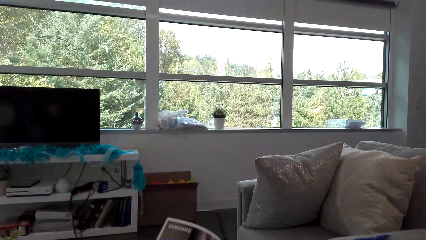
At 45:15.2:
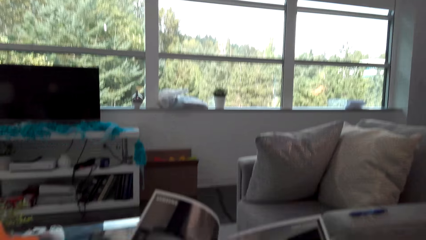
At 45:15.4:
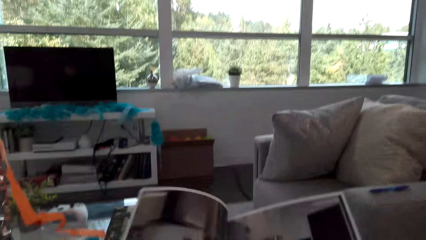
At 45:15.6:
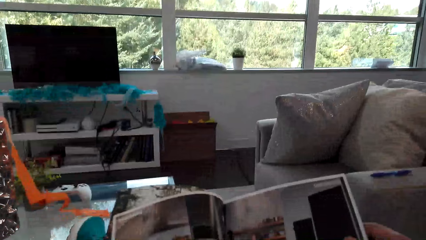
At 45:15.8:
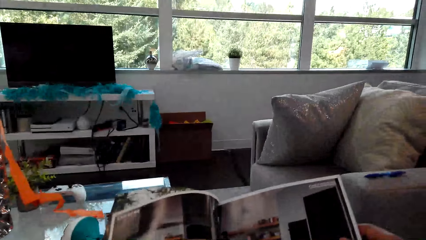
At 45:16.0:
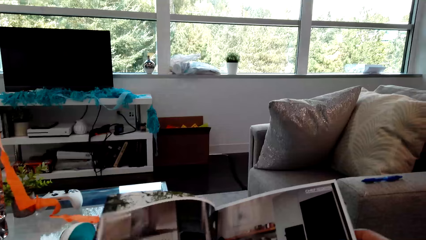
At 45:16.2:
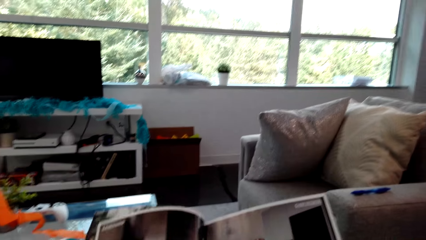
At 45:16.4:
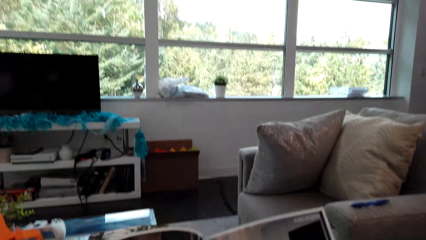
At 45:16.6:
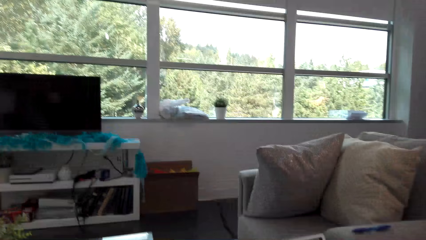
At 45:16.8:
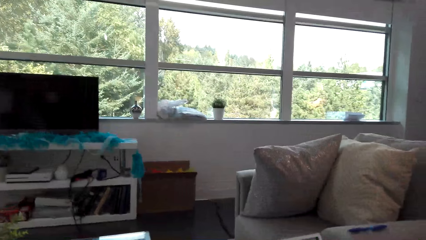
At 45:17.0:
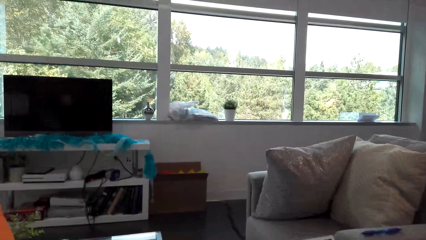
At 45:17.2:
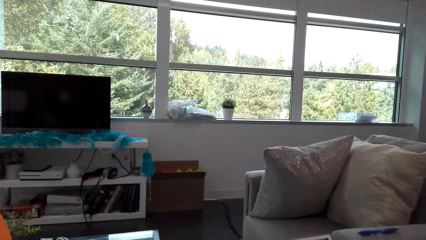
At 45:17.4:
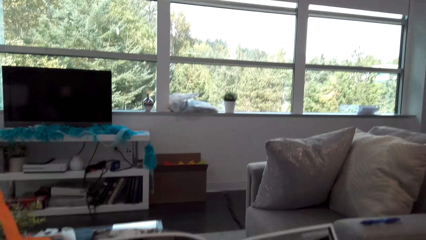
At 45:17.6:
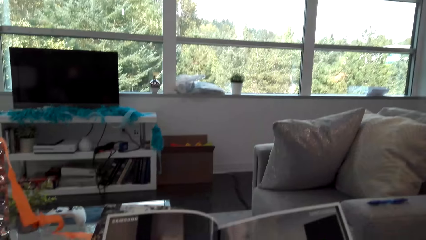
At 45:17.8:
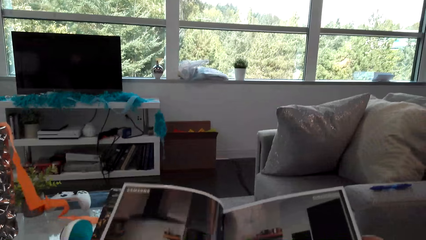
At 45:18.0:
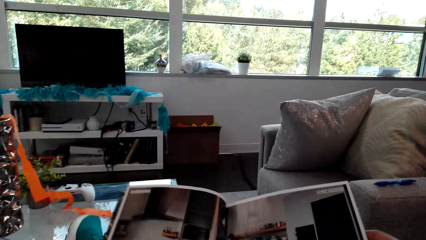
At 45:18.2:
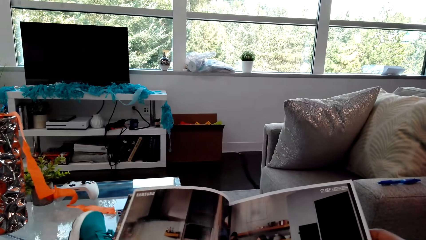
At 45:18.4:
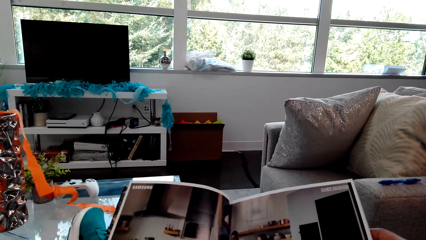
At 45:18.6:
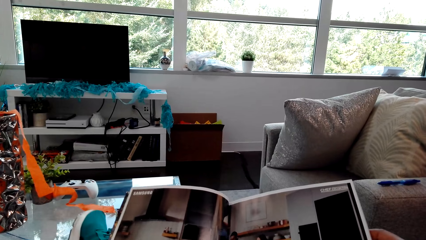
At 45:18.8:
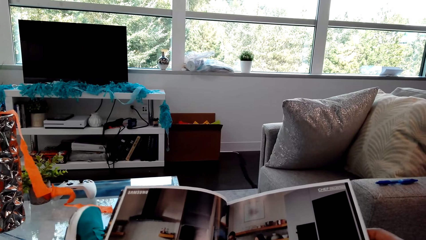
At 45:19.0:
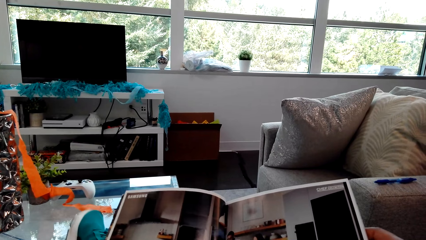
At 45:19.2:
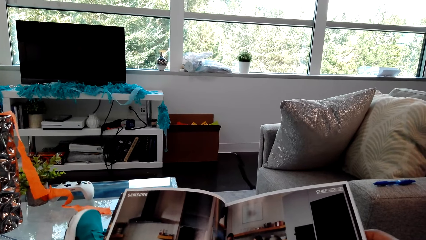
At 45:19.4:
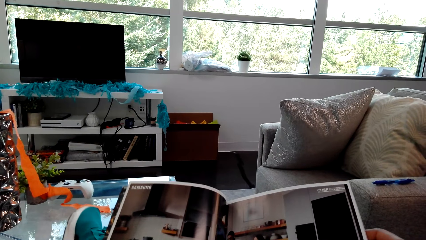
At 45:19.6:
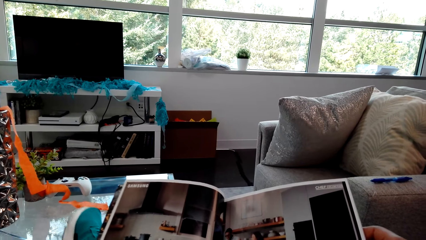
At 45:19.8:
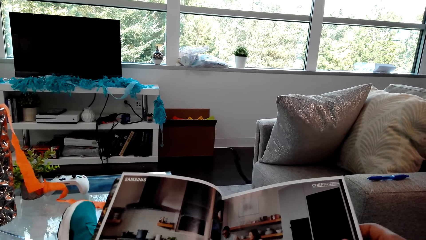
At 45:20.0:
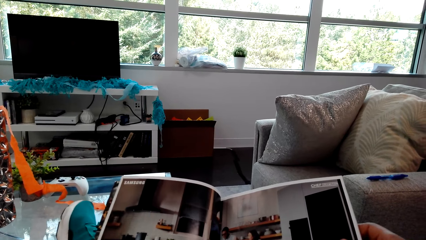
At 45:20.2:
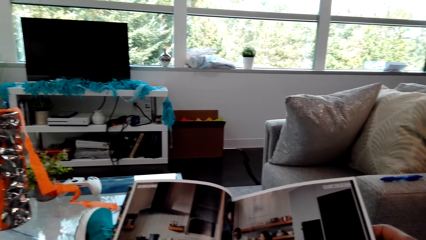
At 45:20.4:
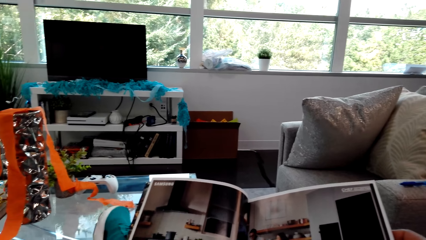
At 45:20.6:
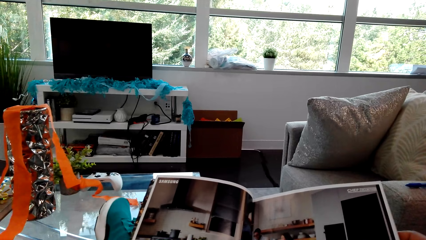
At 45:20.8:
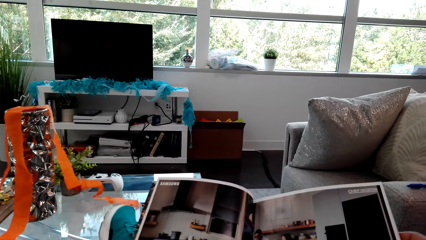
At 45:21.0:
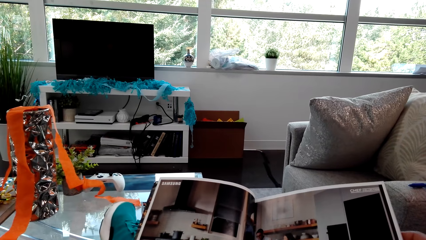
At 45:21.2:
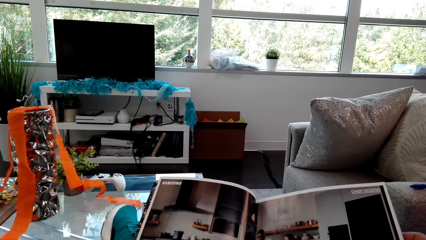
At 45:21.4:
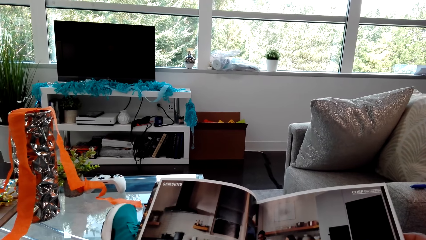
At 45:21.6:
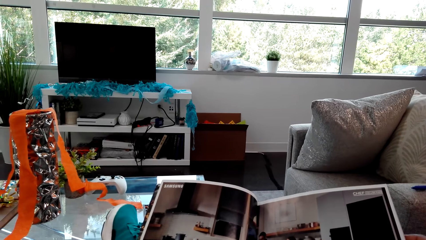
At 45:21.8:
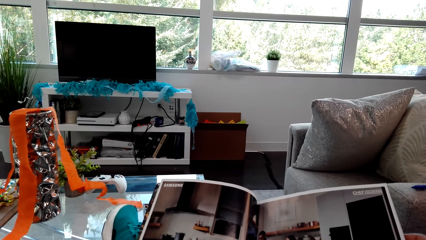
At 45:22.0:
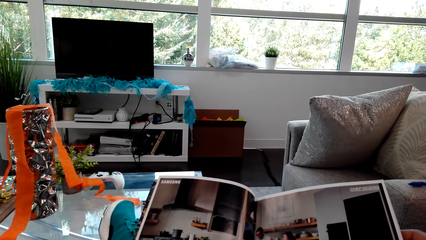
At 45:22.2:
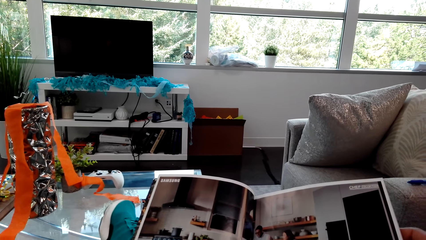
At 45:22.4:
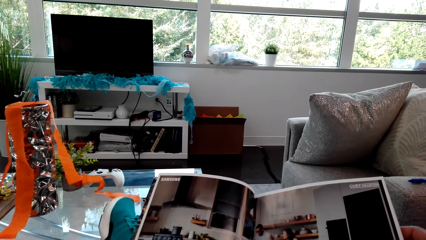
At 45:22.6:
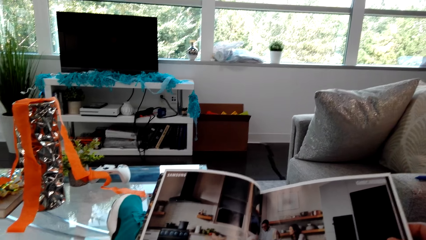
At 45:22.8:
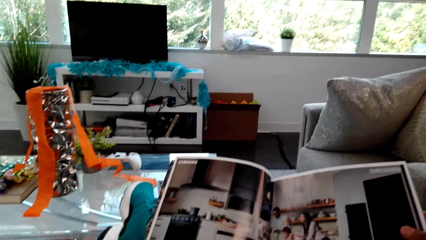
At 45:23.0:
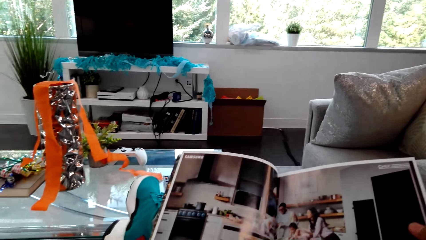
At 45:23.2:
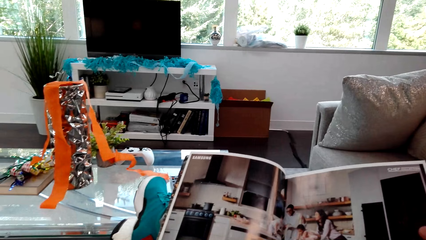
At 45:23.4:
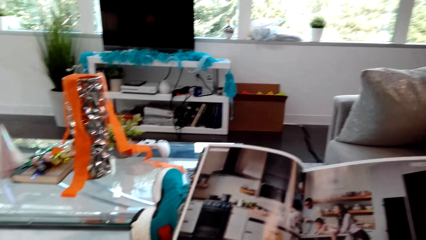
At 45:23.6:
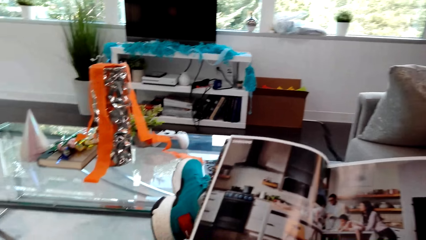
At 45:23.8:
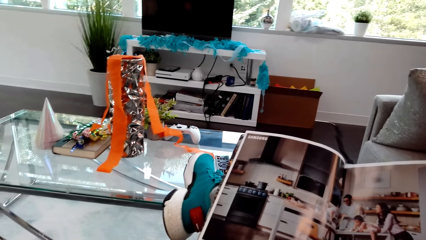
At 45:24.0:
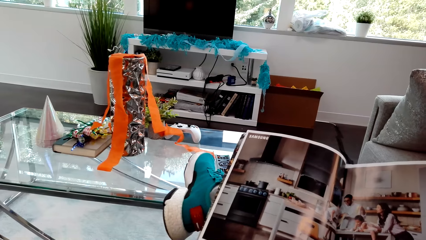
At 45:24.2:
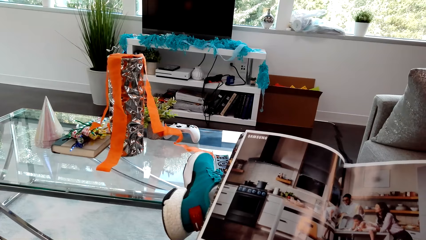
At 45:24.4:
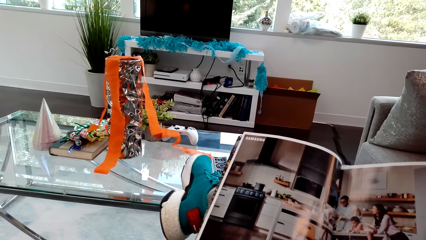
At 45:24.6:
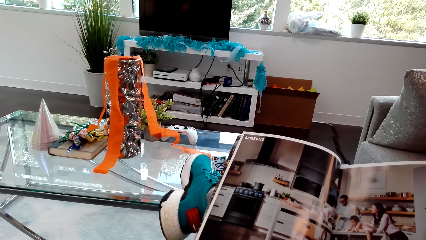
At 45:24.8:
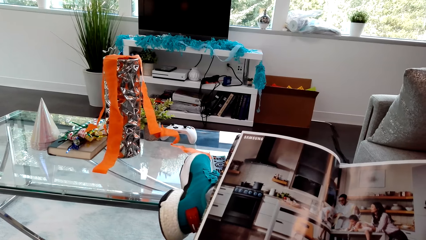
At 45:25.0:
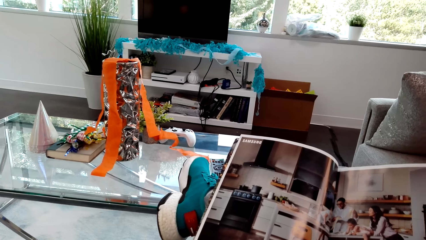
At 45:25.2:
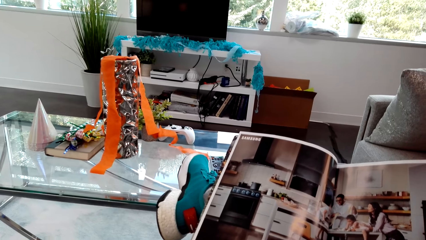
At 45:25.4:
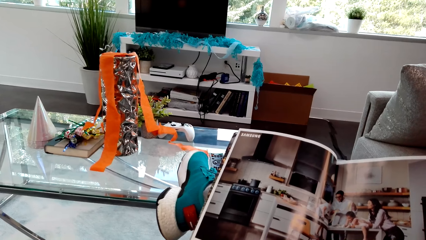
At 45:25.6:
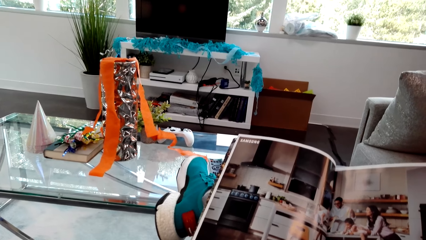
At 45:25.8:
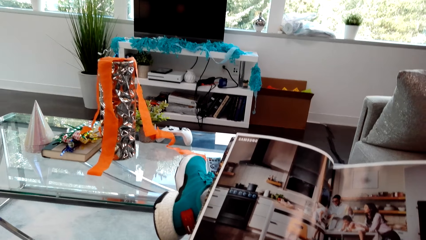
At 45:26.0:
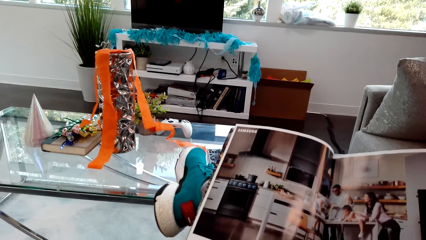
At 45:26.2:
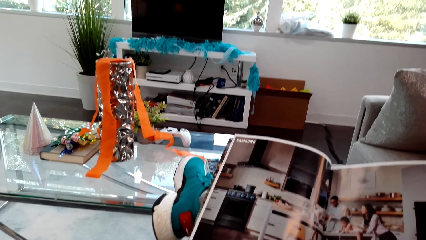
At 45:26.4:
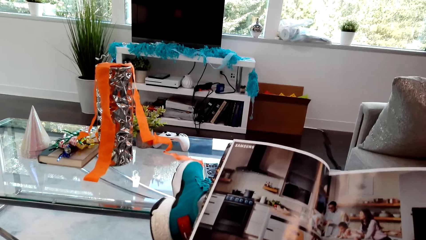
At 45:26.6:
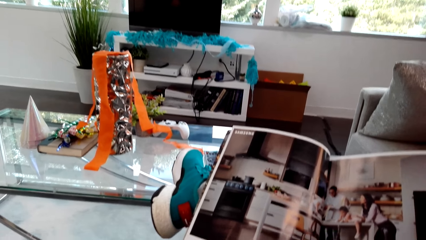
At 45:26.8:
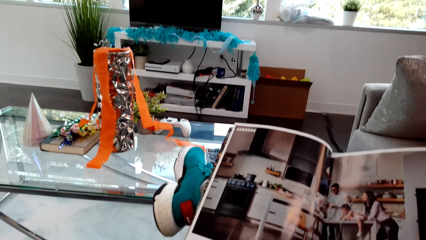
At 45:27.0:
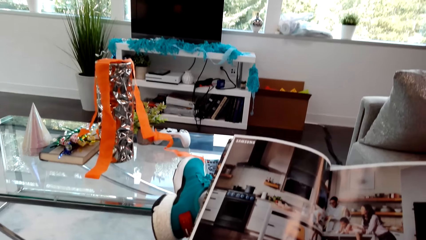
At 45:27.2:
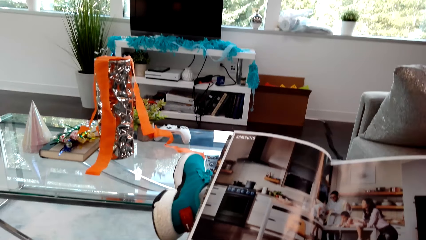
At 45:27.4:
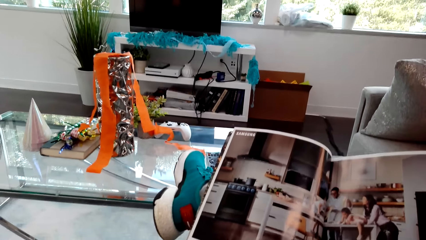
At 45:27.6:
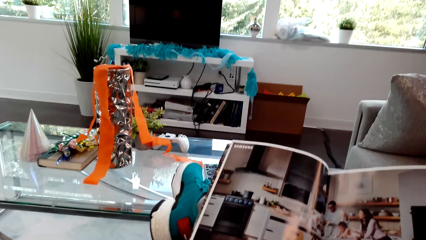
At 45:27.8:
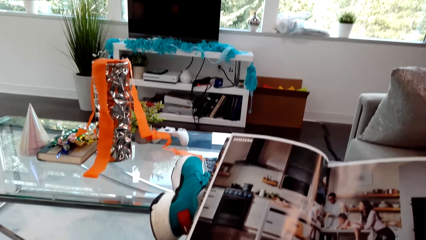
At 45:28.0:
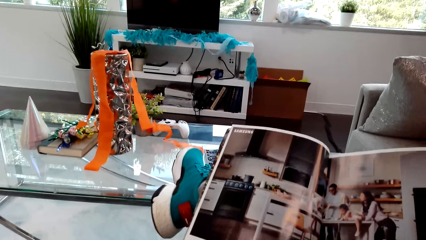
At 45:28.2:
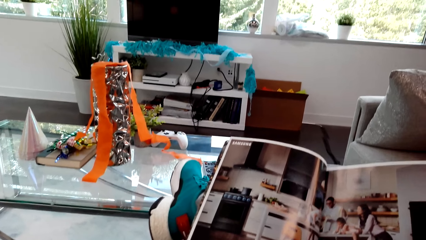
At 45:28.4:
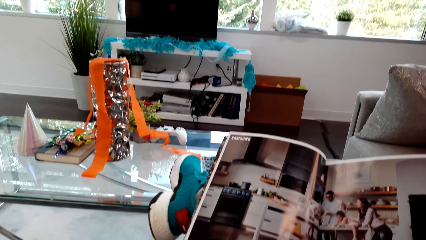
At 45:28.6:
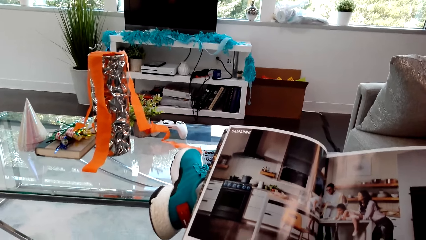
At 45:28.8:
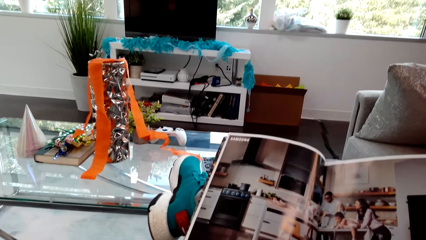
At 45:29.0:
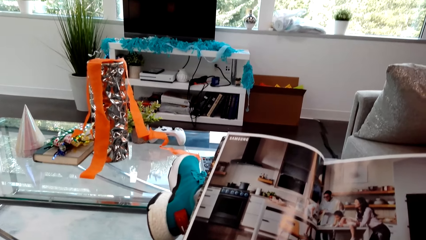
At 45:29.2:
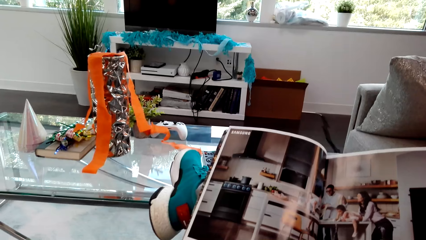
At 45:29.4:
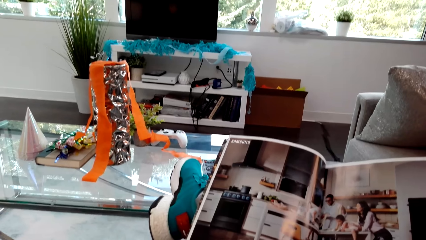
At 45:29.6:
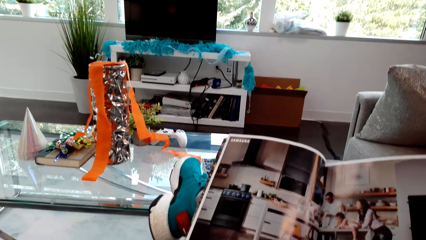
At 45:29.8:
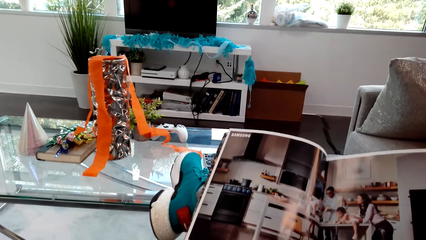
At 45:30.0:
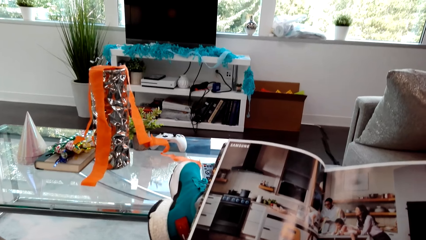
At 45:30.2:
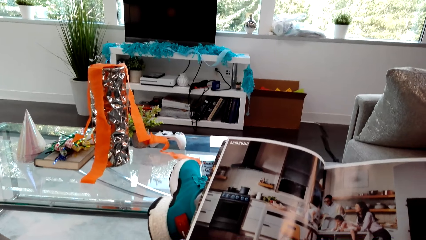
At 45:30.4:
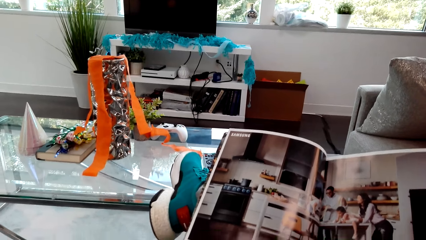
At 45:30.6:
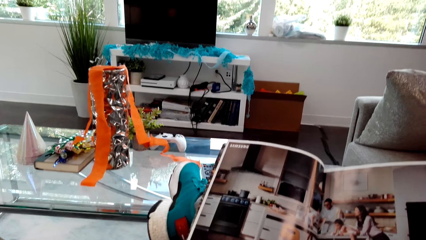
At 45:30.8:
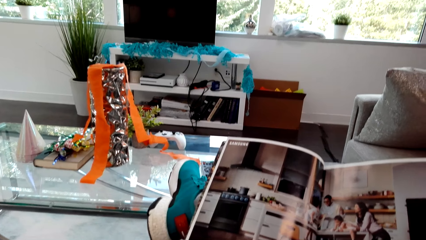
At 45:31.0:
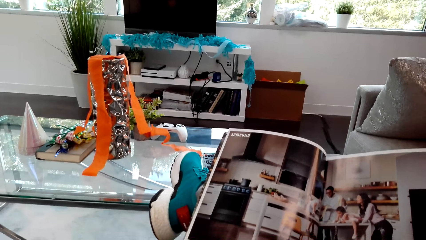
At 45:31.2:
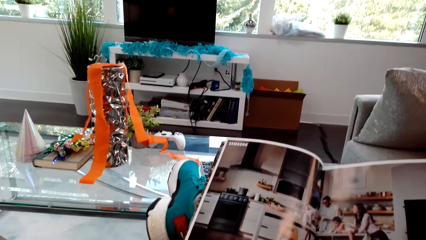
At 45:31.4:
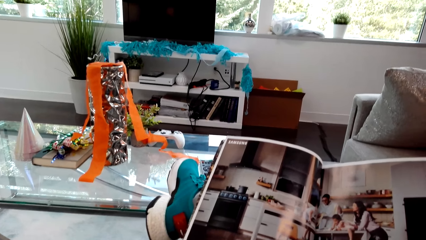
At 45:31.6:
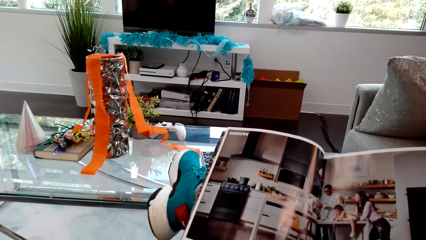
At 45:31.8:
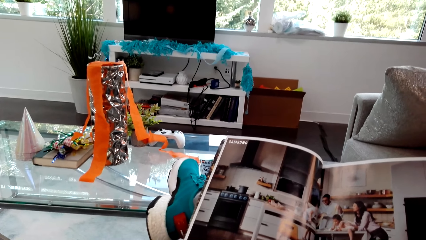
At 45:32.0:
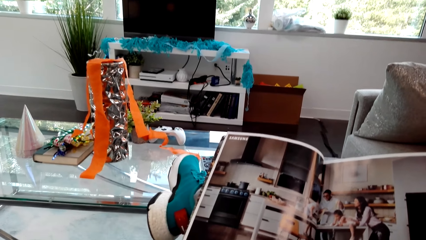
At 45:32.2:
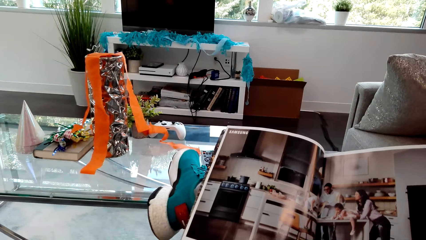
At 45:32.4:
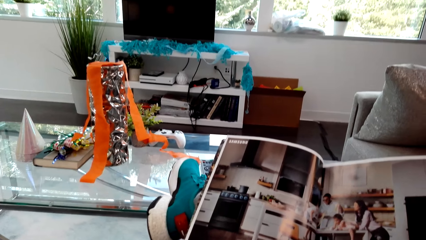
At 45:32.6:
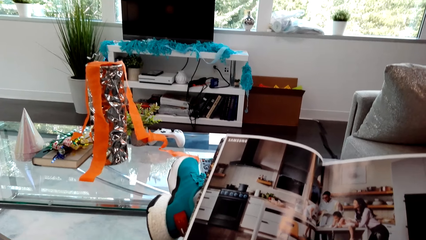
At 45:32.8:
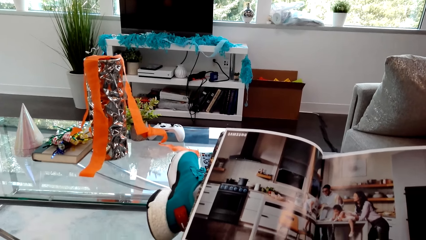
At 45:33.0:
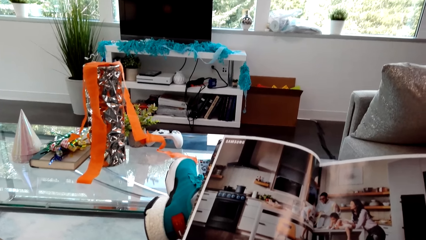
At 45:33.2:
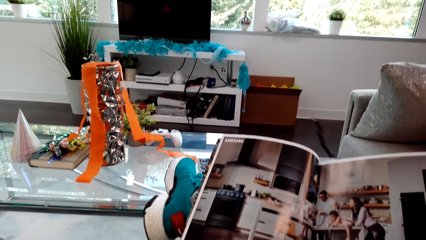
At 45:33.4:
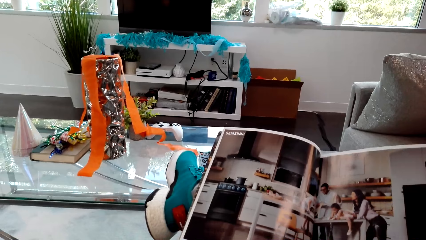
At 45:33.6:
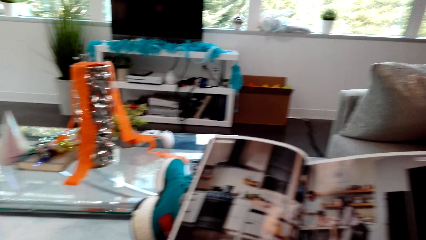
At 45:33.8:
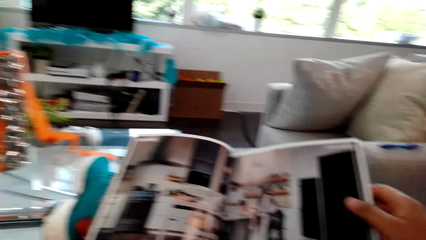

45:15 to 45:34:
The camera wearer reads the magazine. They shake the leg. They look at the magazine.
